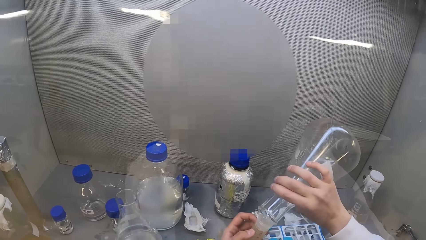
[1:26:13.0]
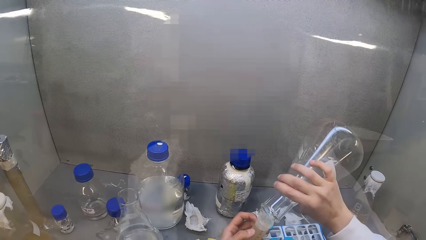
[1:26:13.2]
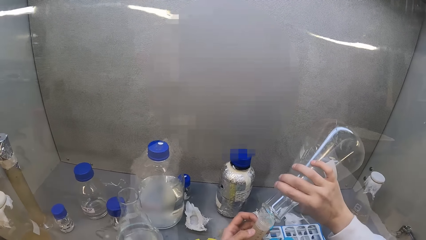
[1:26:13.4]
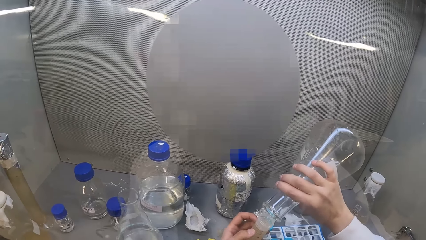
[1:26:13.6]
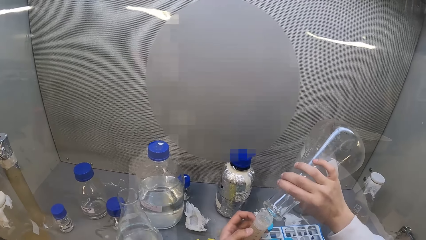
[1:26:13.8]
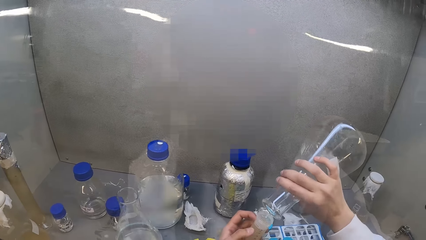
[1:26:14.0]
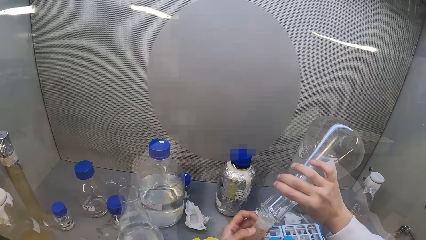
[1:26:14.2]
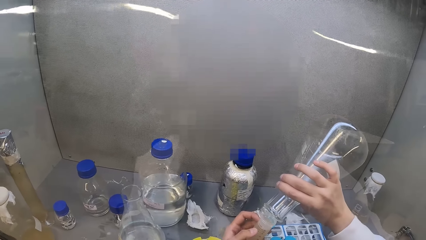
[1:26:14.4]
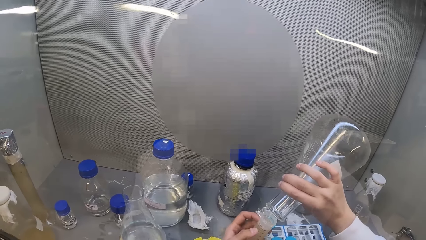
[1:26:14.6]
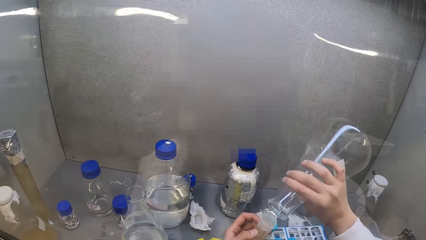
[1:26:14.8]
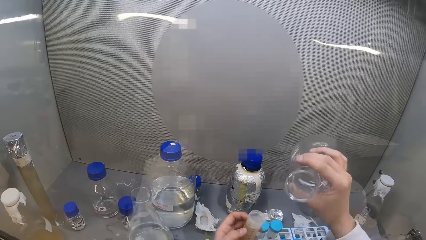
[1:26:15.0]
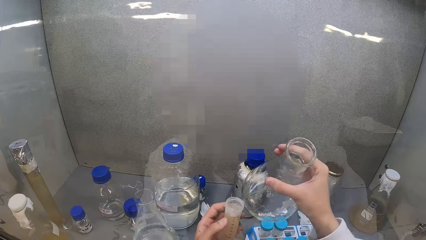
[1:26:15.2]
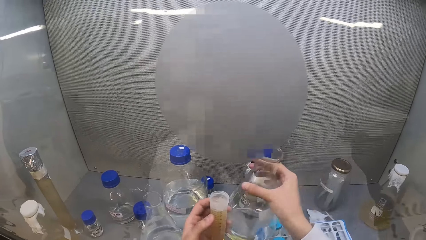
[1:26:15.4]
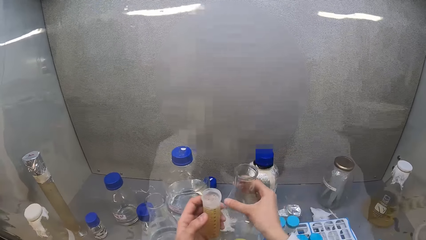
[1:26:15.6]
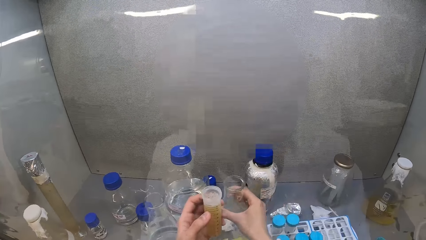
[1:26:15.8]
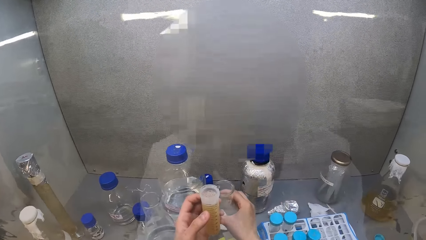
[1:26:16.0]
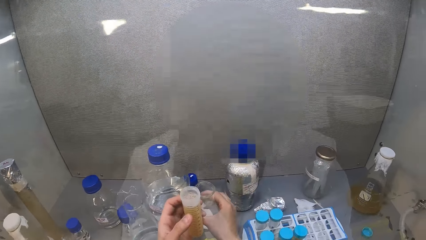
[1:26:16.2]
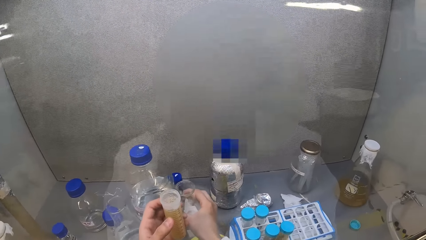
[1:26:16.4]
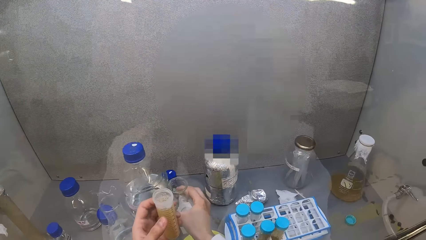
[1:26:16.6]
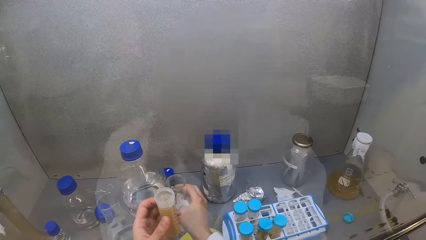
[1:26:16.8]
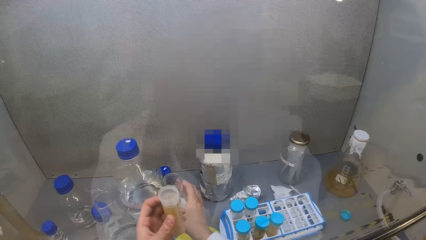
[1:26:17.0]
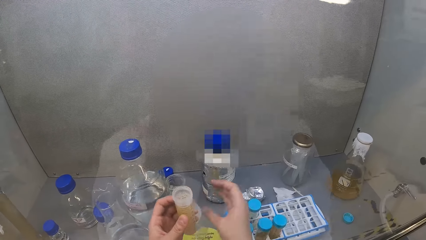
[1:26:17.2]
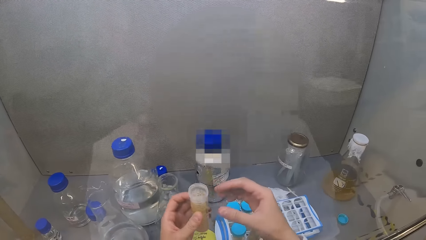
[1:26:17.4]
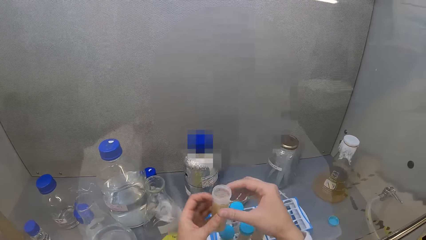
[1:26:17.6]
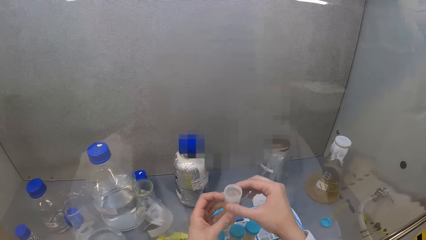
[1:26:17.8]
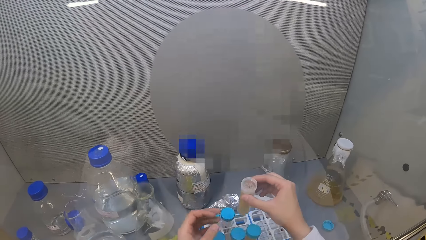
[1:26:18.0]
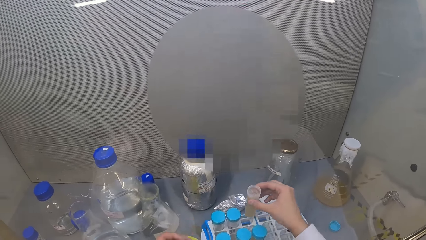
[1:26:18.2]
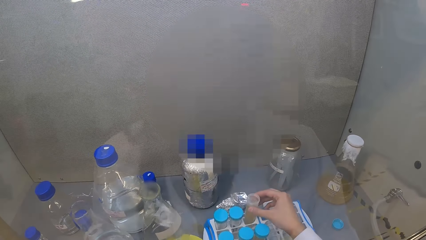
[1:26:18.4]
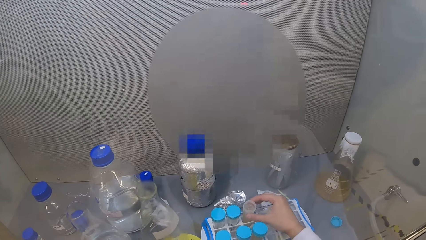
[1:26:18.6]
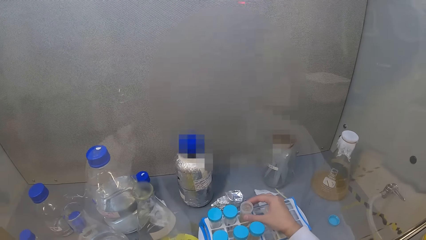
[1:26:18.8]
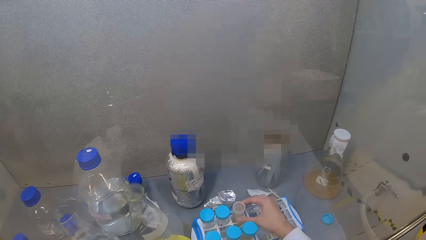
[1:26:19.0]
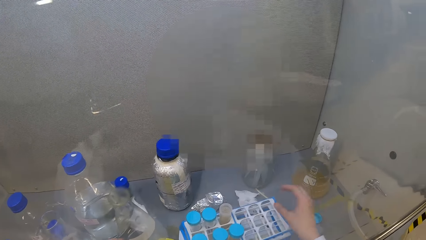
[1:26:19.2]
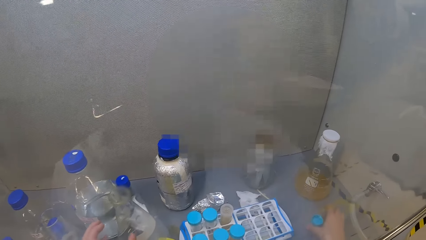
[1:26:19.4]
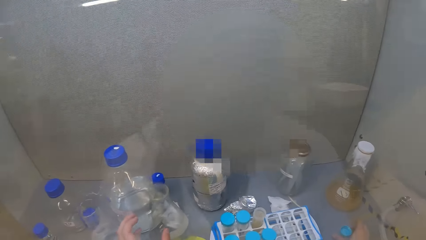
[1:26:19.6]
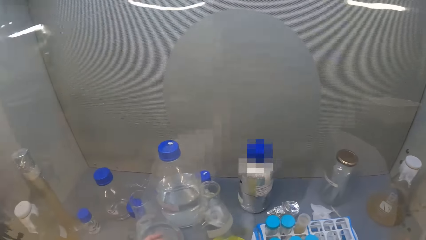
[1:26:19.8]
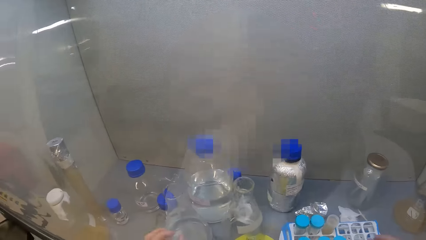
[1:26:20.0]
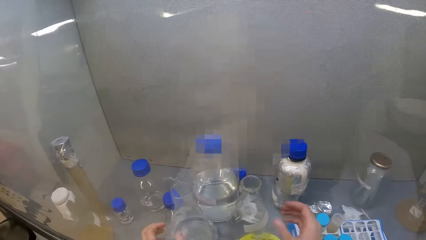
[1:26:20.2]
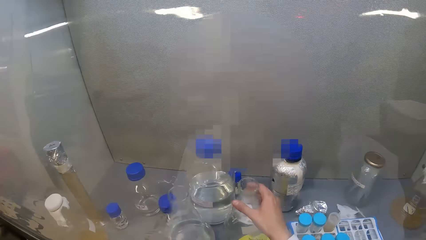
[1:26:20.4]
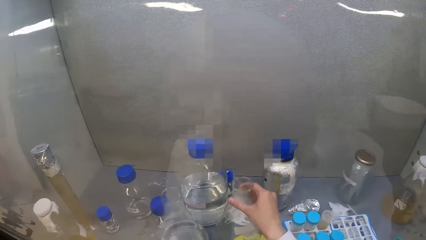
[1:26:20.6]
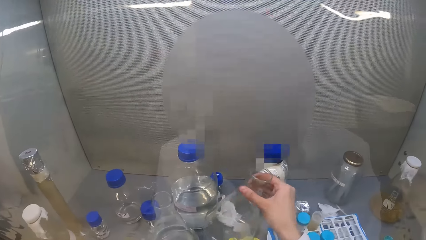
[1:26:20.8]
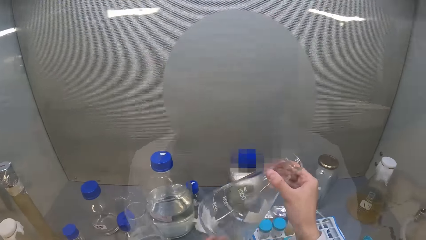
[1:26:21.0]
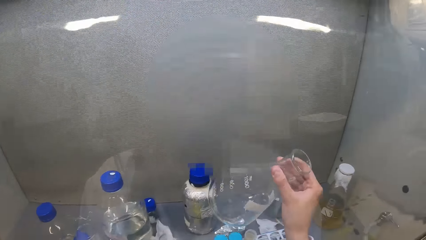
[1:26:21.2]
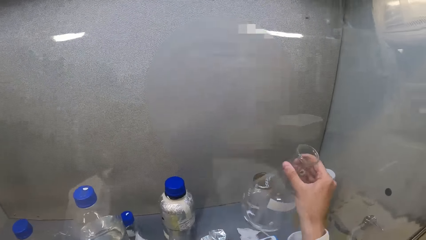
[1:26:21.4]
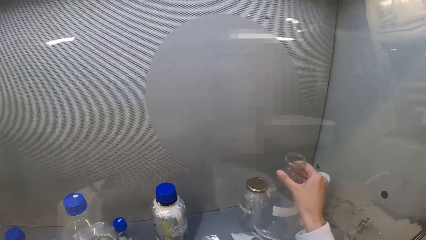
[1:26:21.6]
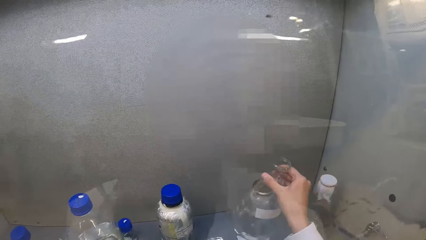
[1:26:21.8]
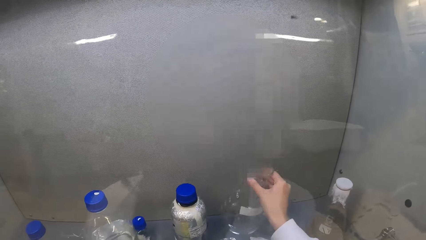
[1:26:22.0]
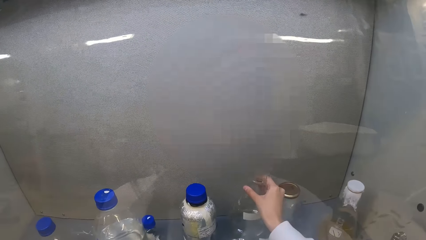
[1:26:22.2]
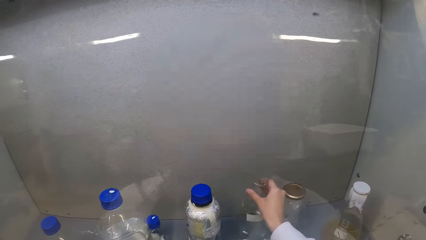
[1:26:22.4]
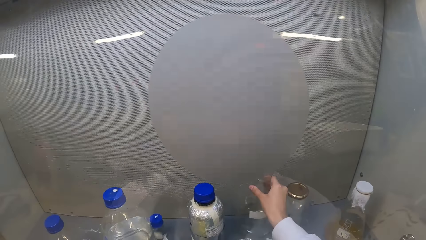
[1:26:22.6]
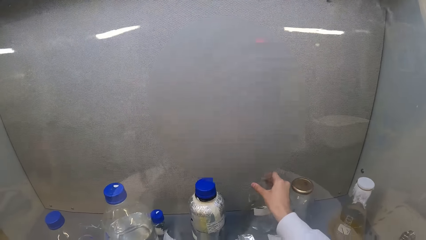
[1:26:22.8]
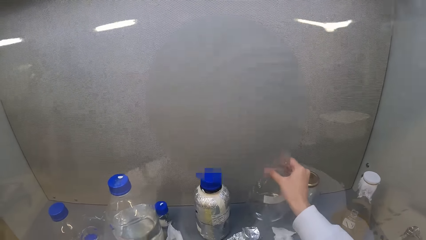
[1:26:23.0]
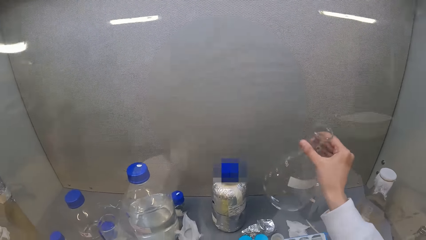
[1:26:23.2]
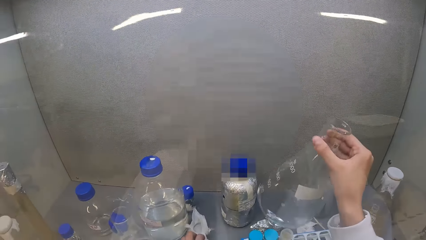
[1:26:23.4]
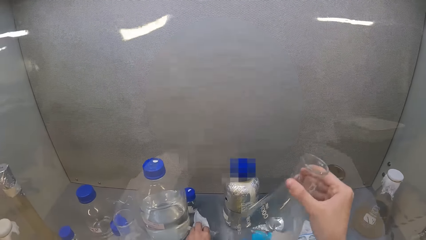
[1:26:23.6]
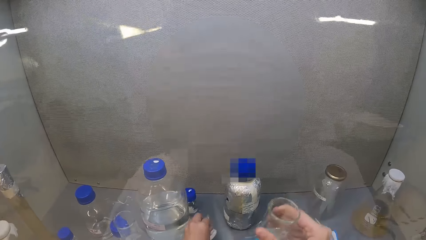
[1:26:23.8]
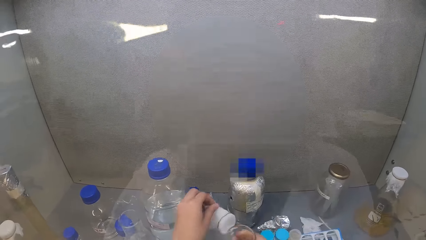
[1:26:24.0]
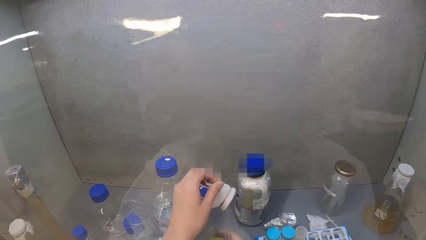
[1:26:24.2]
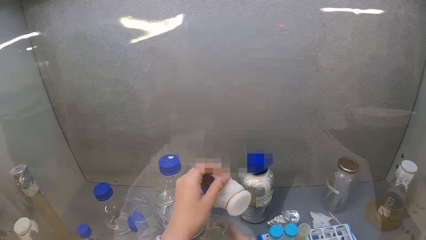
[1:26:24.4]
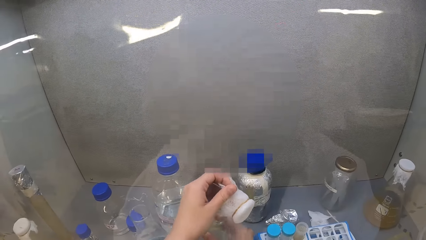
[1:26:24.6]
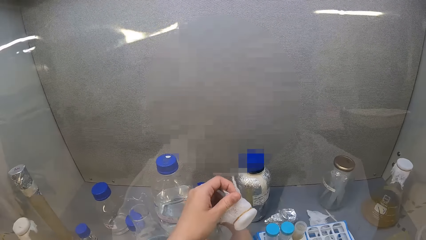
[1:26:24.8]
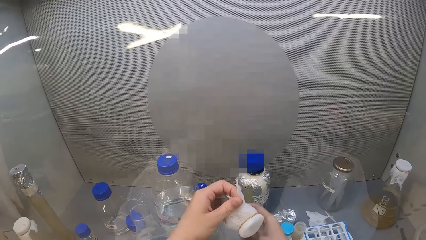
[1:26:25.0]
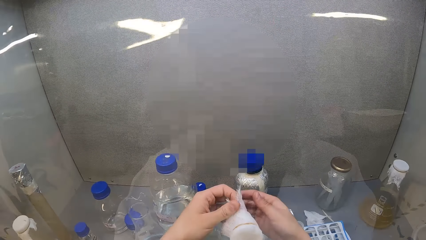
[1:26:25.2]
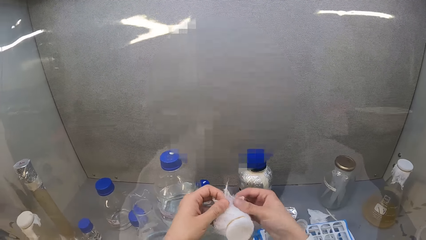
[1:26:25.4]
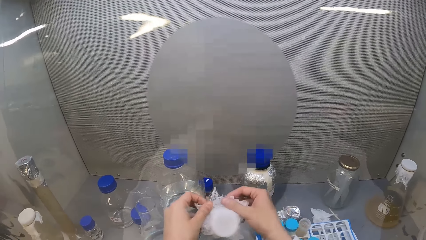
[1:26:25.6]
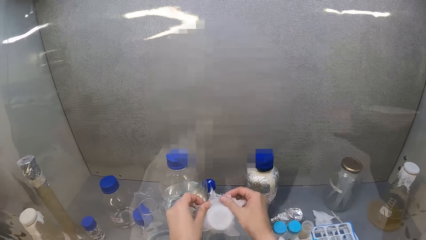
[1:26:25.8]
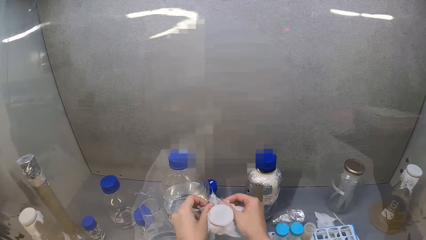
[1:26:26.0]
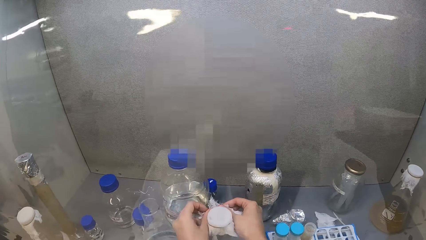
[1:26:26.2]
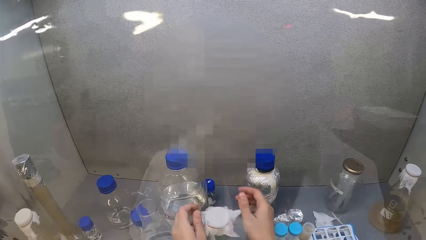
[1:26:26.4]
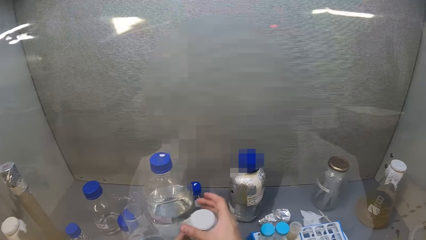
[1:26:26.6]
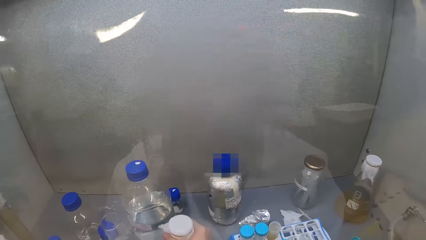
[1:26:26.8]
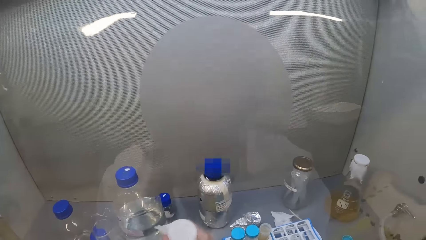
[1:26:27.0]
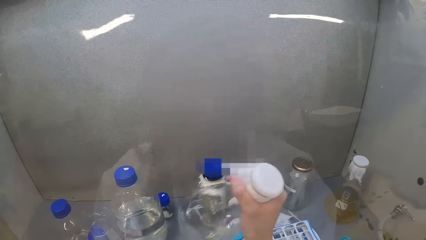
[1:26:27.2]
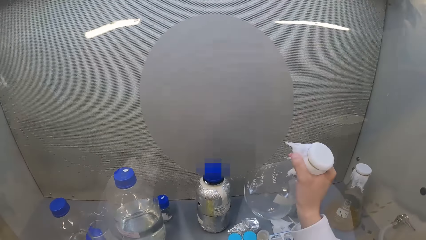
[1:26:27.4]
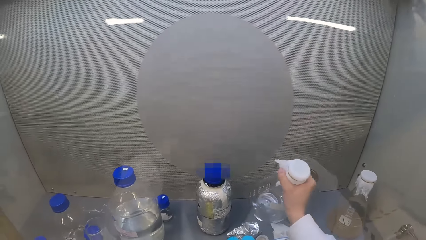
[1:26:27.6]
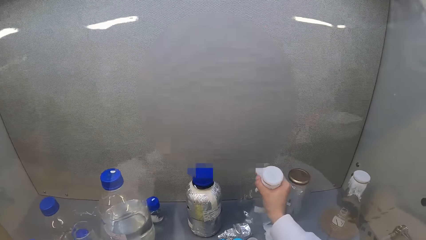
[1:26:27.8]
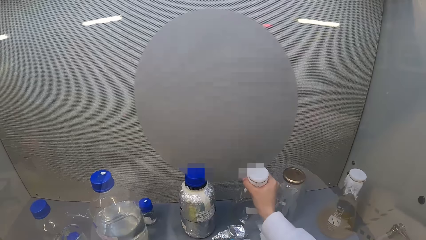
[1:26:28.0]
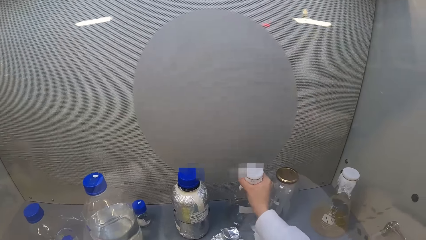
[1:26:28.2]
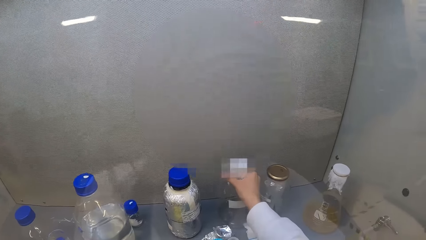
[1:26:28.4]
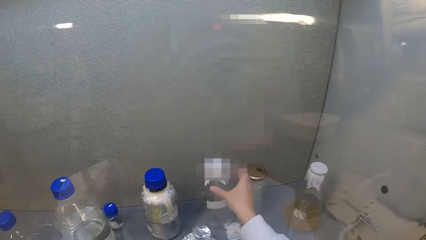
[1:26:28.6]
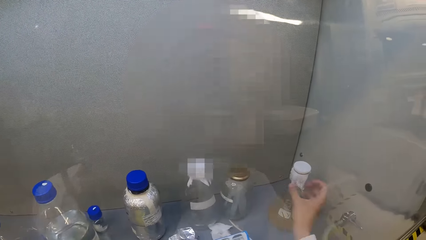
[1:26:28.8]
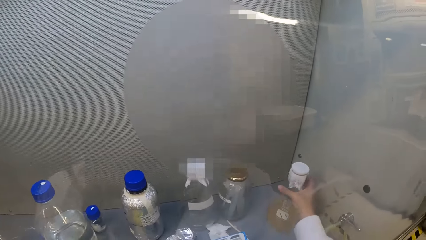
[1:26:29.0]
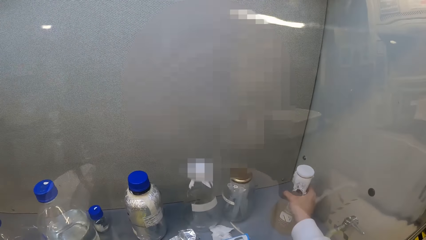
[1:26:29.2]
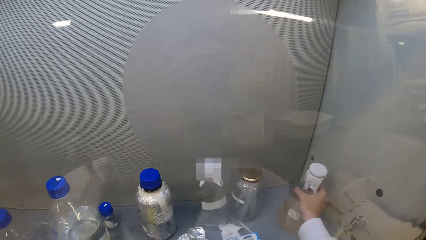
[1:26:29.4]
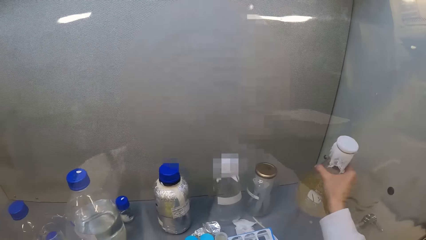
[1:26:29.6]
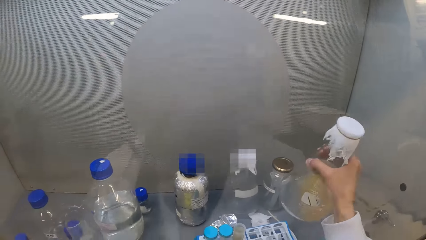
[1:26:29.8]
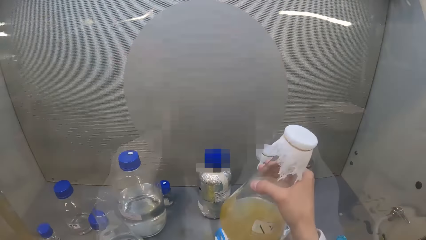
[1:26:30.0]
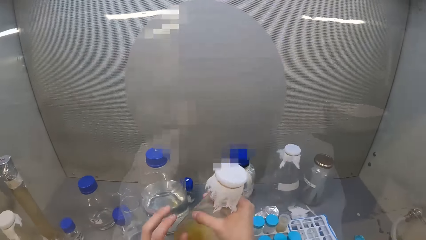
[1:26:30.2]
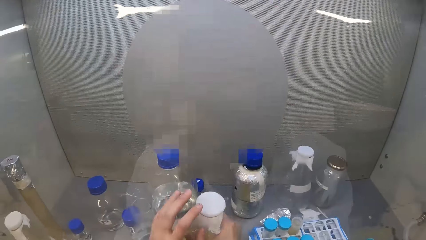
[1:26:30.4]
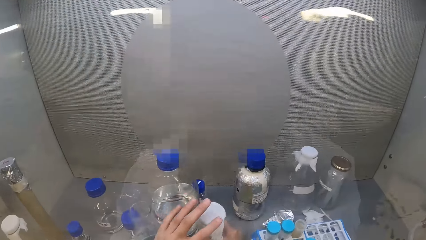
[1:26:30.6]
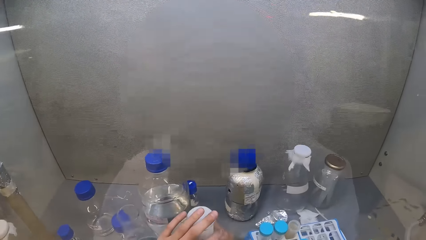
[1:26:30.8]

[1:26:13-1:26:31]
The camera wearer puts the lab beaker or flask bottle in the laminar flow cabinet. They put the centrifuge tube in the rack. They move the lab beaker in the laminar flow cabinet. They pick the flask bottle from the cabinet. They move the flask bottle on the table. They pick a napkin. They close the lab beaker. They move the lab beaker in the laminar flow cabinet. They move it again.
